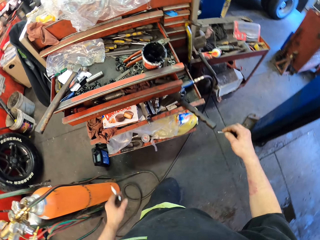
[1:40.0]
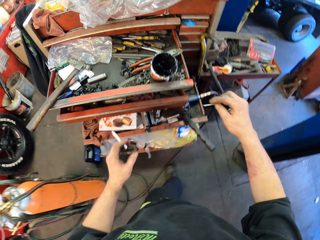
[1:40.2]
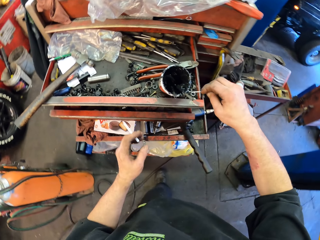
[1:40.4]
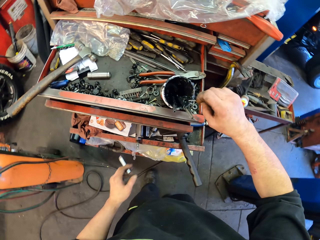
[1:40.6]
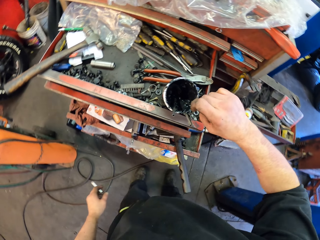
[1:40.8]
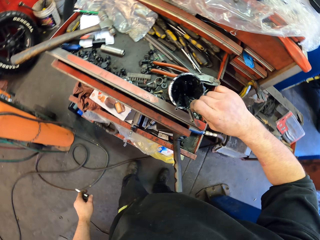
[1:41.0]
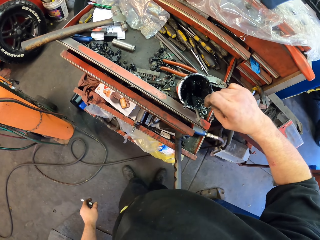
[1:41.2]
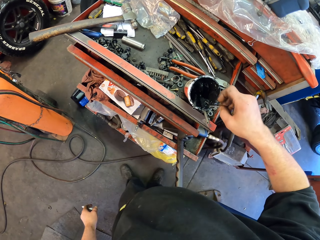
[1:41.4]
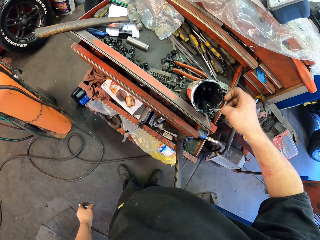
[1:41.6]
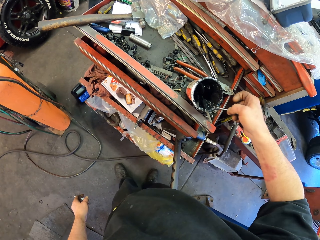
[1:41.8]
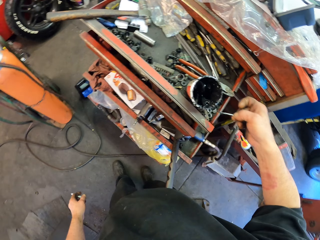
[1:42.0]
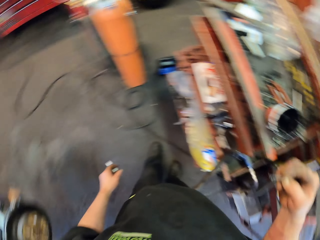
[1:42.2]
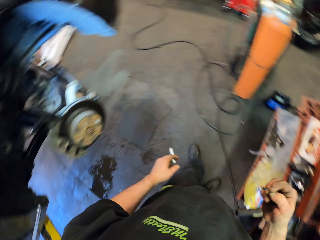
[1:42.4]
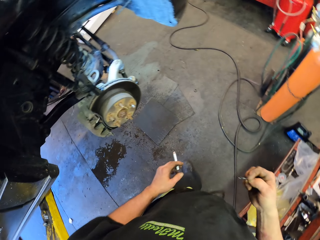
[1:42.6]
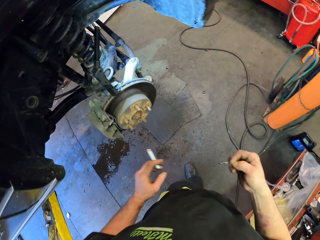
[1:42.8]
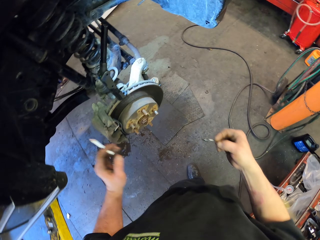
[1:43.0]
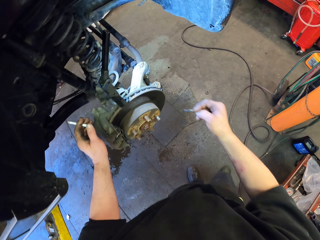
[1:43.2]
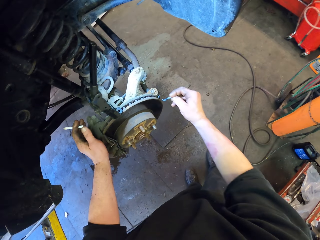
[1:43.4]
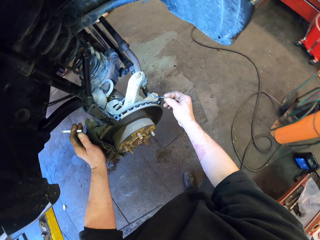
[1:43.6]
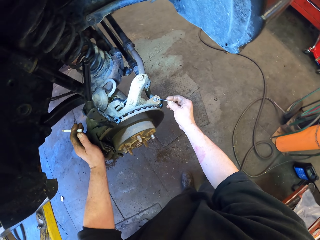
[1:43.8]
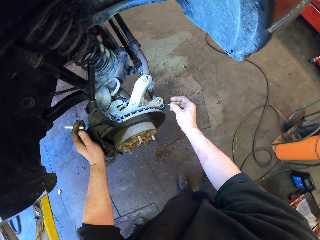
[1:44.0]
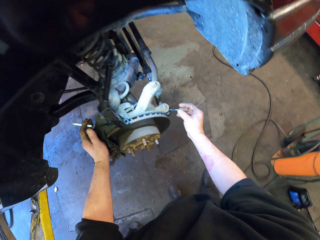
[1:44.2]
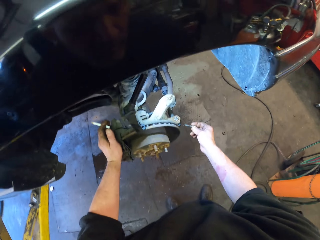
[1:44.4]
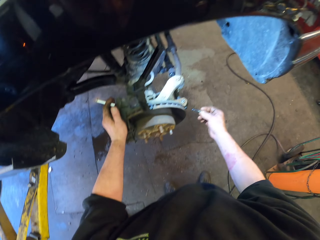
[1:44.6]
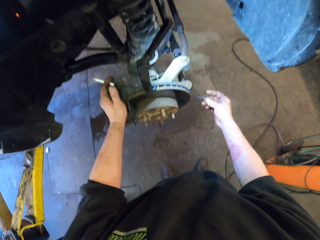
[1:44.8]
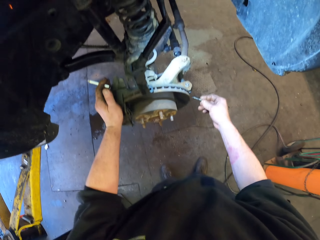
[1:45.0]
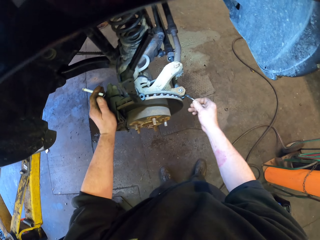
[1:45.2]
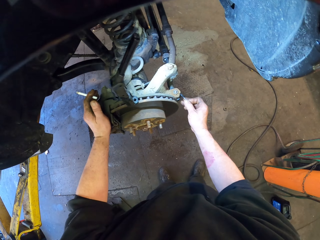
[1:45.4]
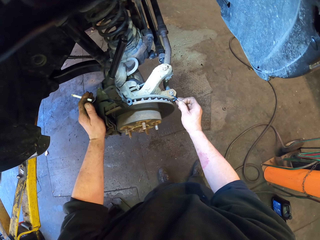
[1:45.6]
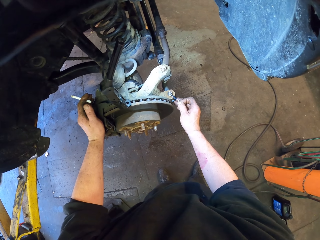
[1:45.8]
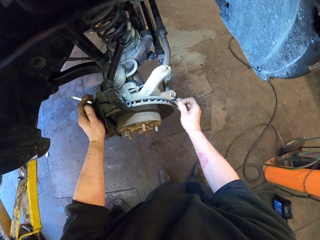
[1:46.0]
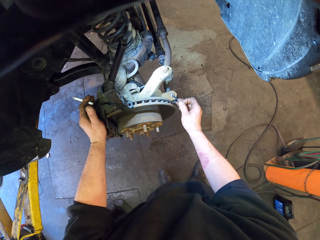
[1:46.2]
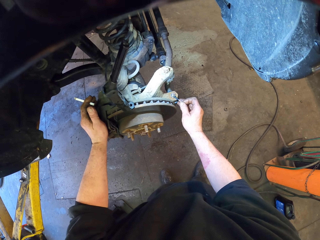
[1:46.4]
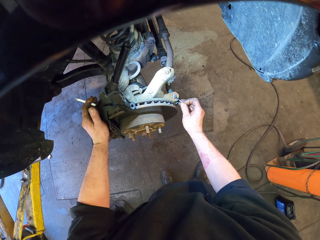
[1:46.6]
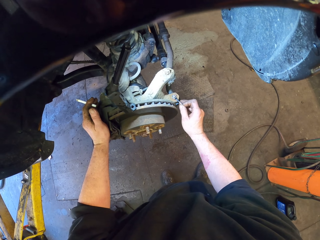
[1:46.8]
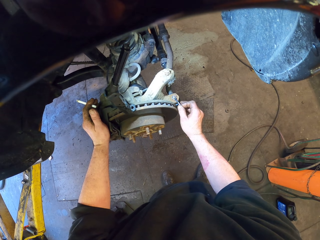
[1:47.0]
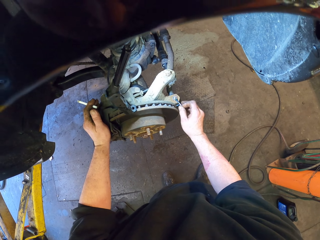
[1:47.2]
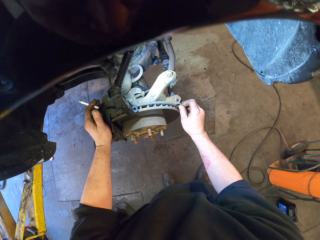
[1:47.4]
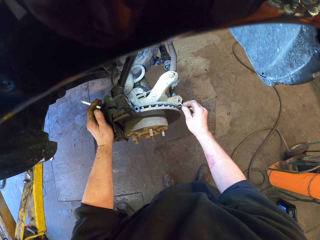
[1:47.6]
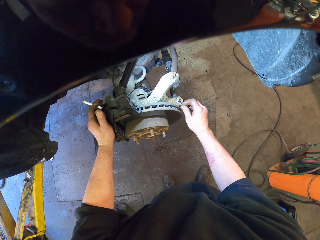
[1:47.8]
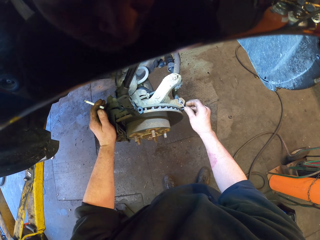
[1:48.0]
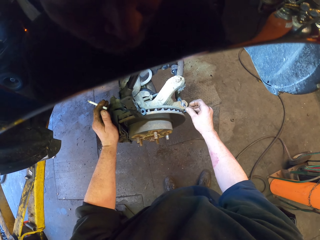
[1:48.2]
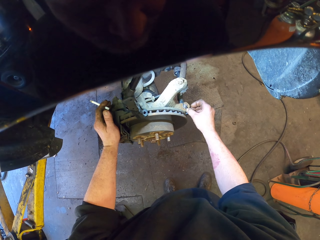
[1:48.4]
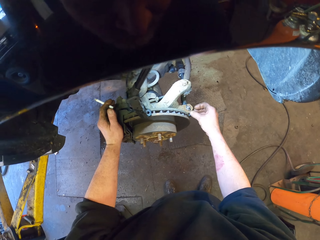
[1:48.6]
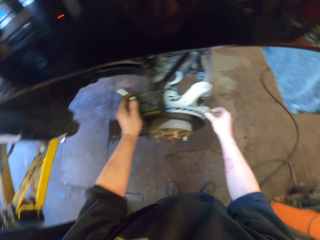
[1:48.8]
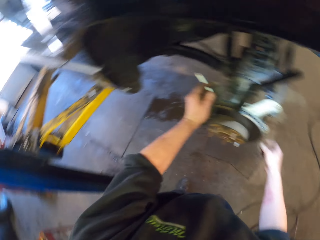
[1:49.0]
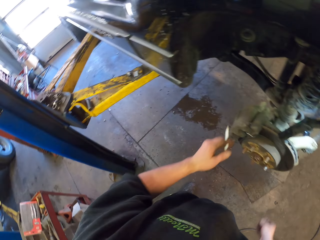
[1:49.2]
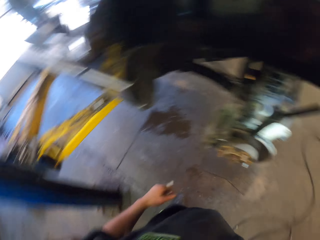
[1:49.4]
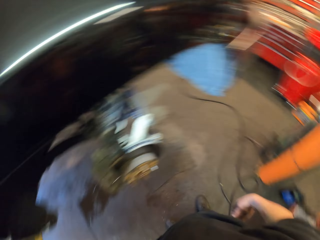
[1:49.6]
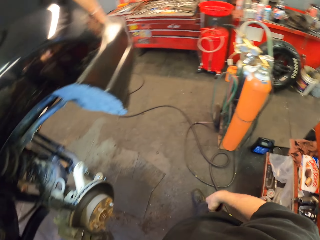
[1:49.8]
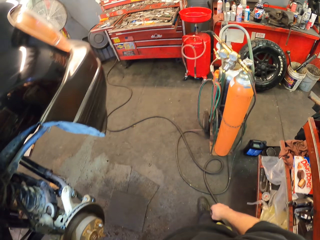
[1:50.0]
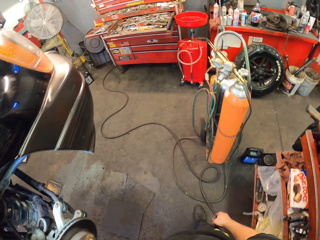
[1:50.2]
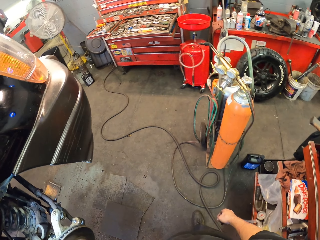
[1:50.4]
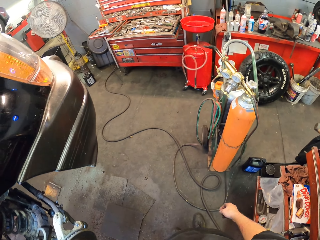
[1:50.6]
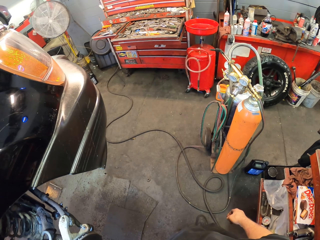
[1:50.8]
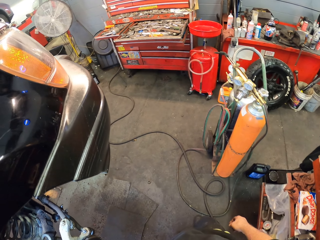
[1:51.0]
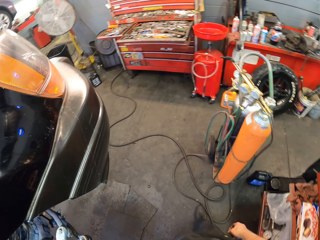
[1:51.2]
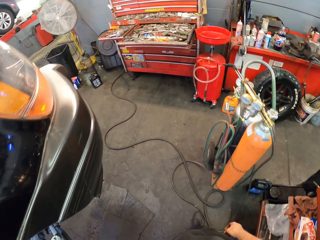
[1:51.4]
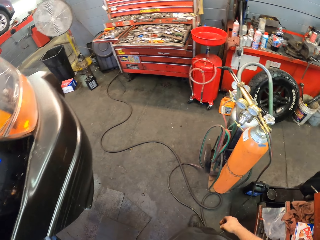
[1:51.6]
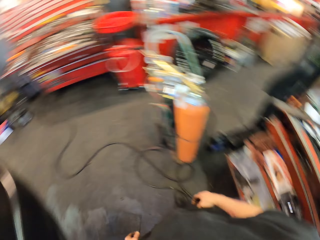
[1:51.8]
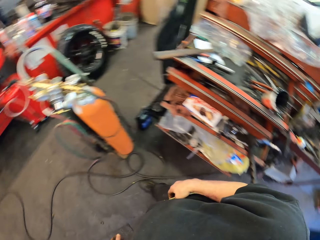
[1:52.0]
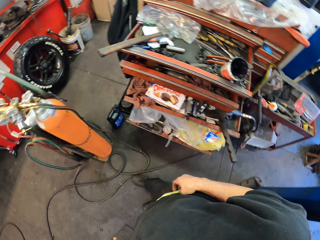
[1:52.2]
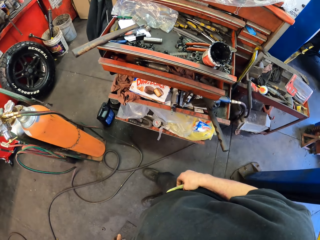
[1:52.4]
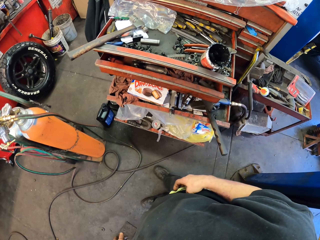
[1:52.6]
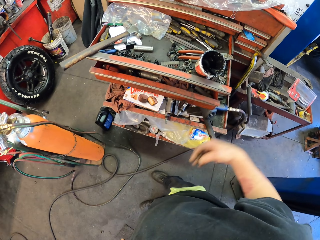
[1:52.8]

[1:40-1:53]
The camera wearer dips something in grease. They turn back. They apply grease on the wheel center. They put something in a nut hole. They look around.

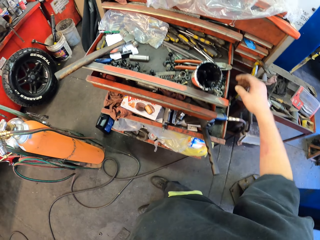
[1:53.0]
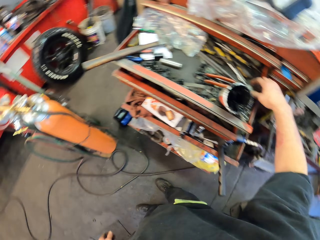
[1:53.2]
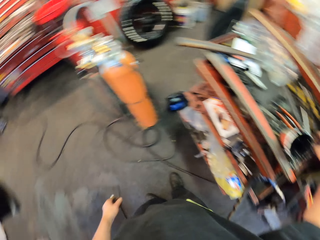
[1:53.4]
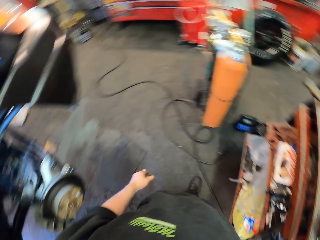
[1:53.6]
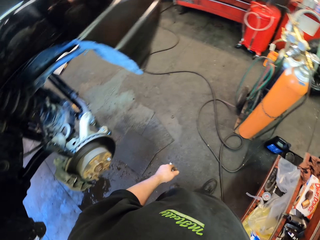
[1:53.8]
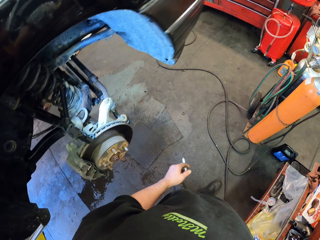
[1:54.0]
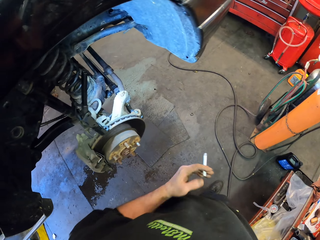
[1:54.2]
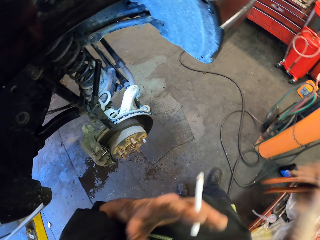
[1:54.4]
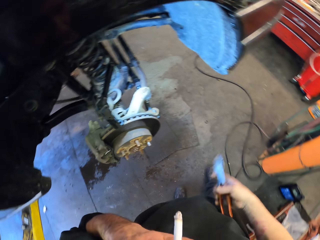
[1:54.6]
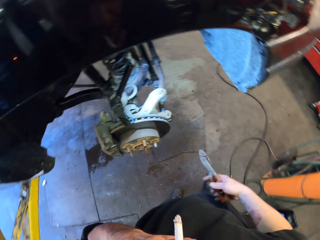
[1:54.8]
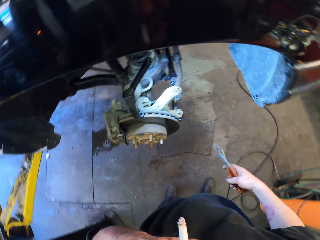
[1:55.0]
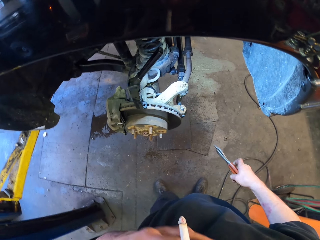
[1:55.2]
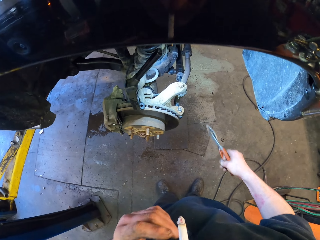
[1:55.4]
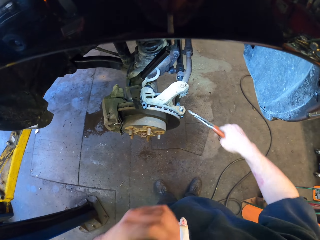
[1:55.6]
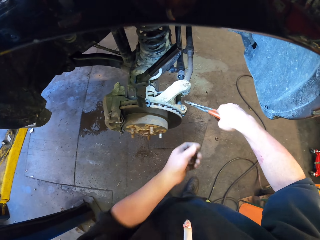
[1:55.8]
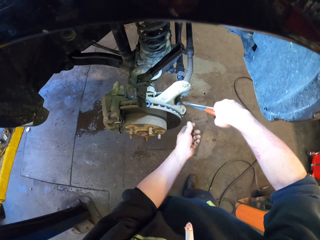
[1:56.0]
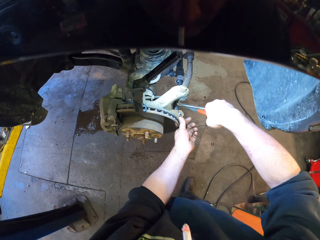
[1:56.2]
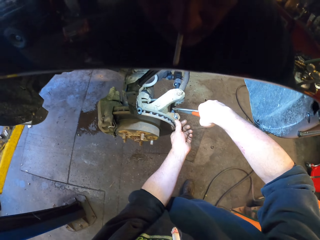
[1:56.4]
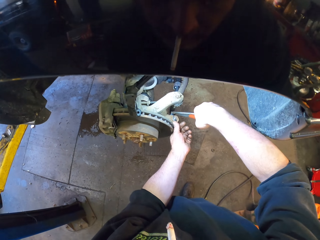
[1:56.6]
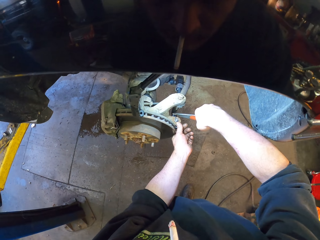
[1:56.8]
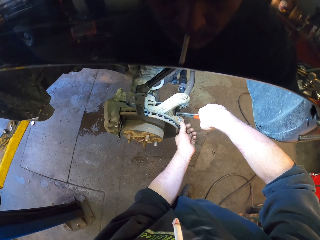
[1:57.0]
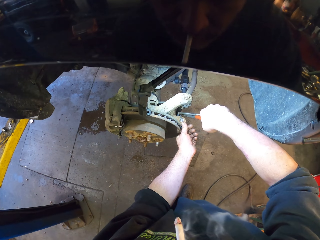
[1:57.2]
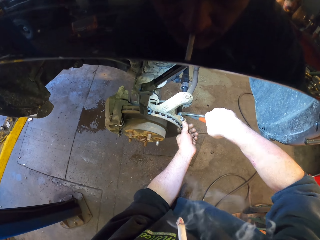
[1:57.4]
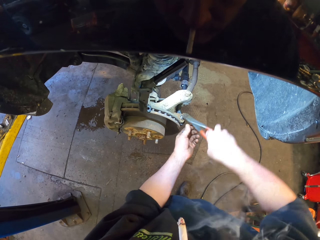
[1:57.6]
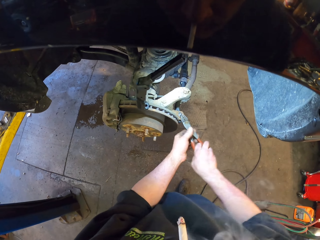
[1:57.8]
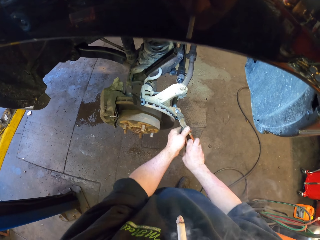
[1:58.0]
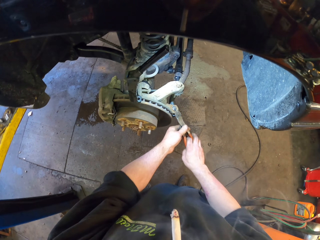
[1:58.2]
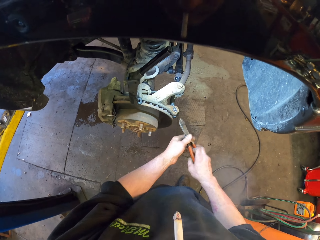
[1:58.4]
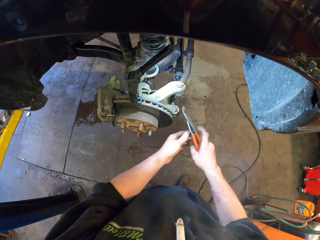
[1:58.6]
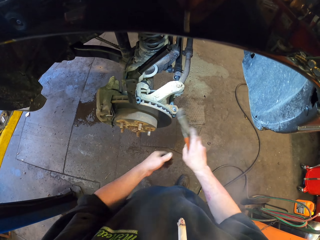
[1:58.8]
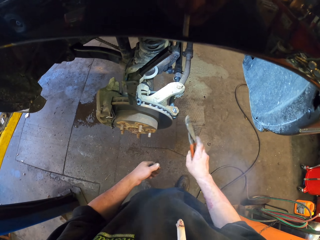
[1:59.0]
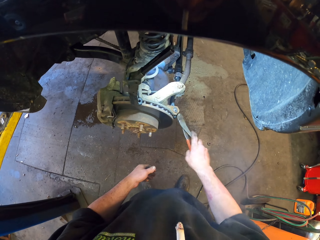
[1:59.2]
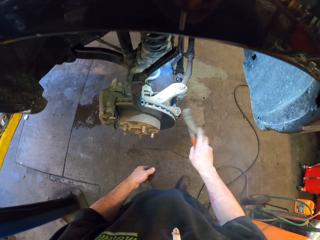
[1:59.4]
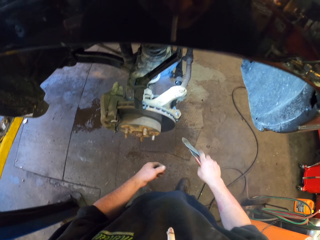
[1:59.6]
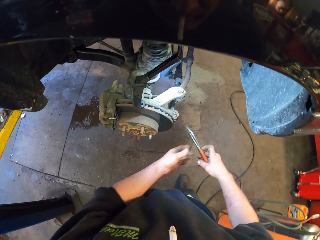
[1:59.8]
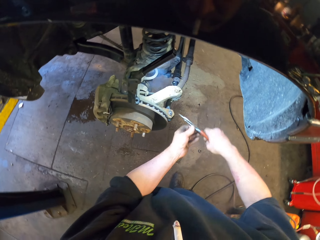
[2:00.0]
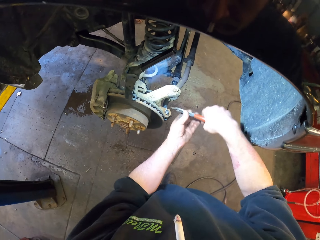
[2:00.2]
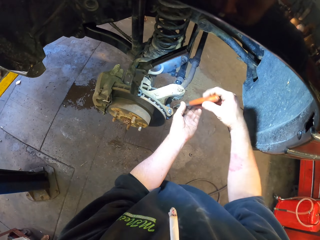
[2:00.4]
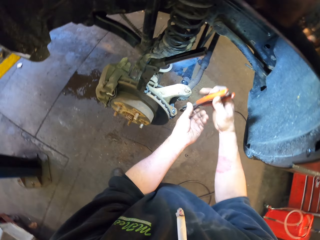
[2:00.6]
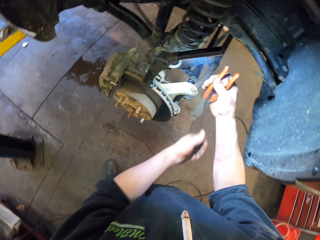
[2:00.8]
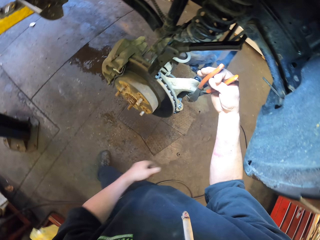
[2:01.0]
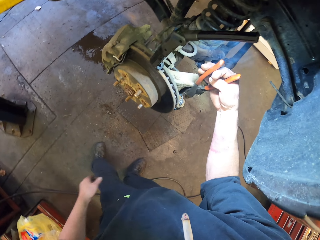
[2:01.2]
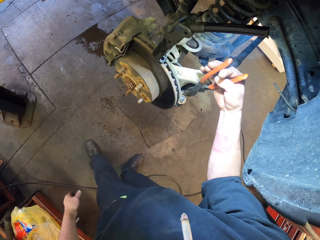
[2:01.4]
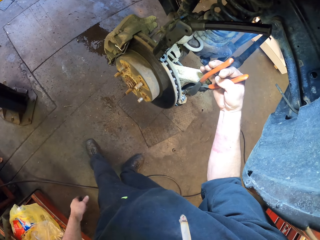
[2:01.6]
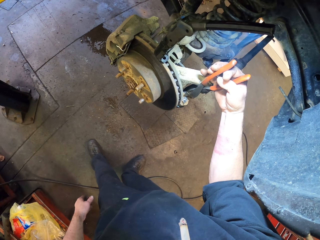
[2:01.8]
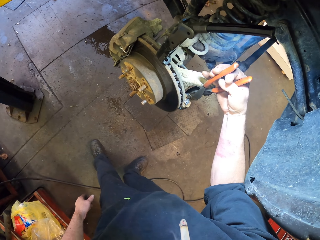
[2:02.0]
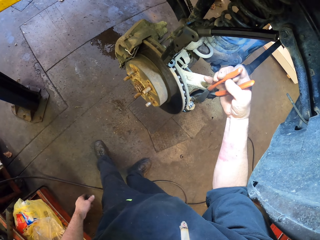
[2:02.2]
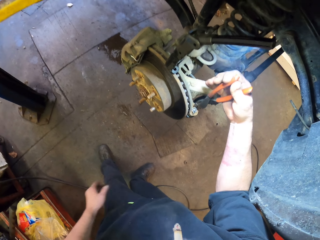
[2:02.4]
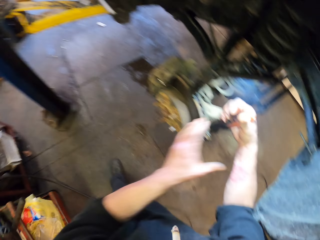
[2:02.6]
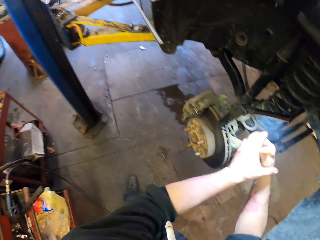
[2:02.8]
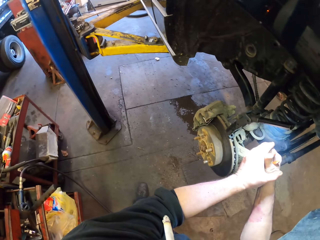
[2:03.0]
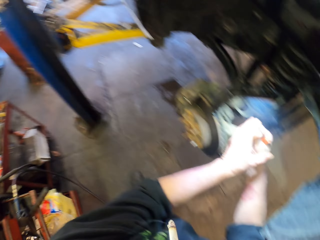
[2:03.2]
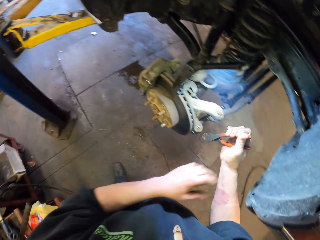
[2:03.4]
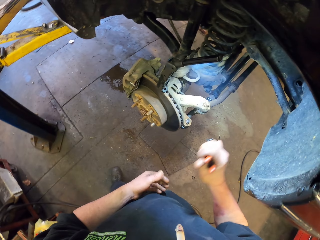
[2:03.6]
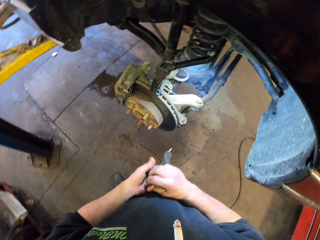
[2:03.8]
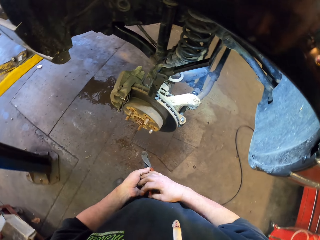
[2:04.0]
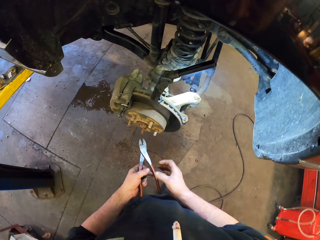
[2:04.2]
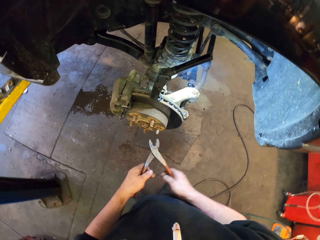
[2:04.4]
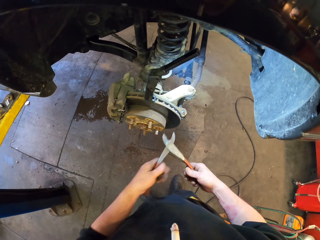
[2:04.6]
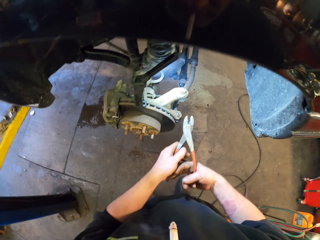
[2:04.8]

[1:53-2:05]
The camera wearer picks up flat nose pliers. They use the flat nose pliers. They hit the nut with the flat nose pliers. They tighten the bolts. They hold the flat nose pliers with both hands.
